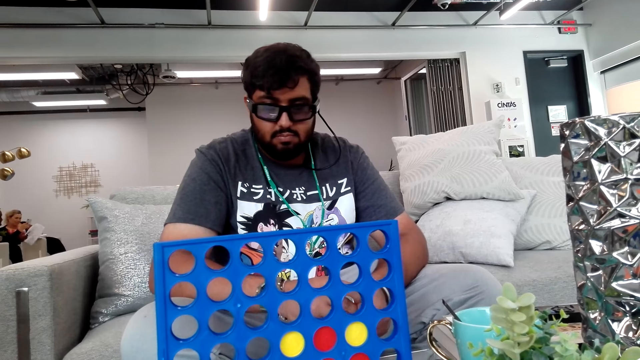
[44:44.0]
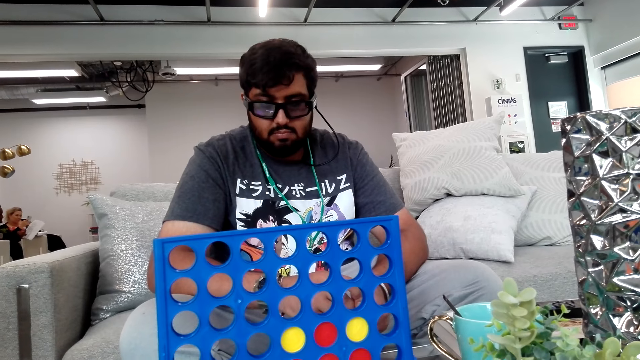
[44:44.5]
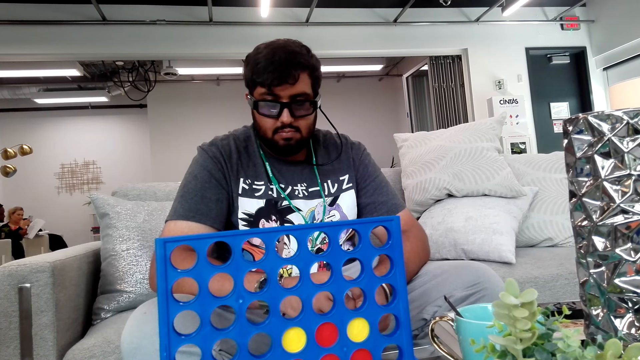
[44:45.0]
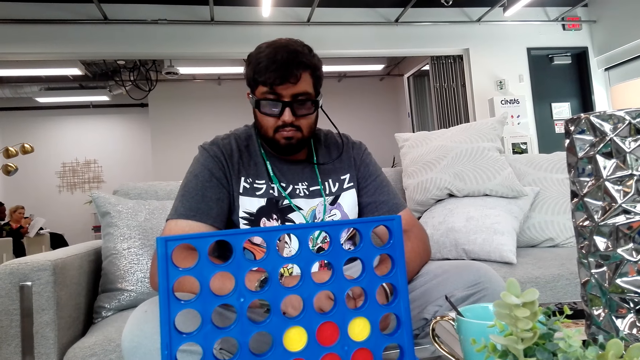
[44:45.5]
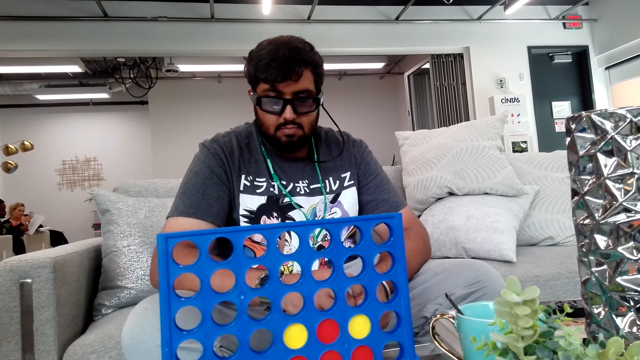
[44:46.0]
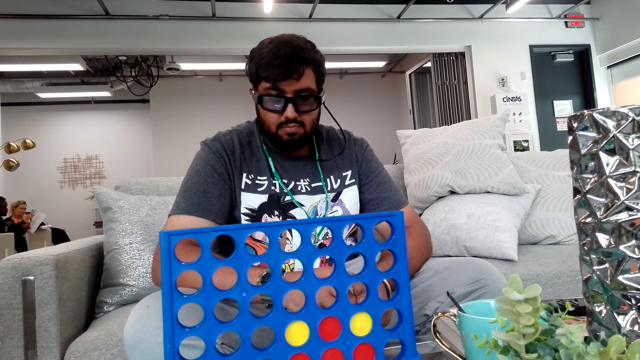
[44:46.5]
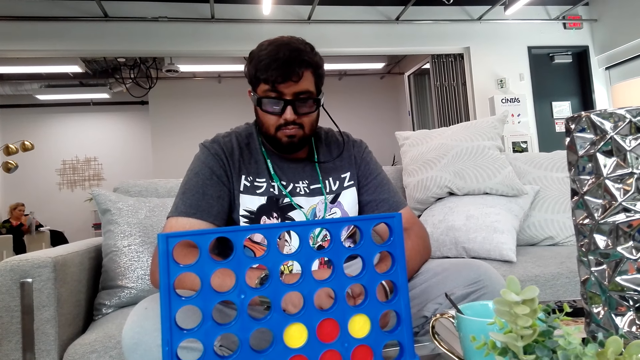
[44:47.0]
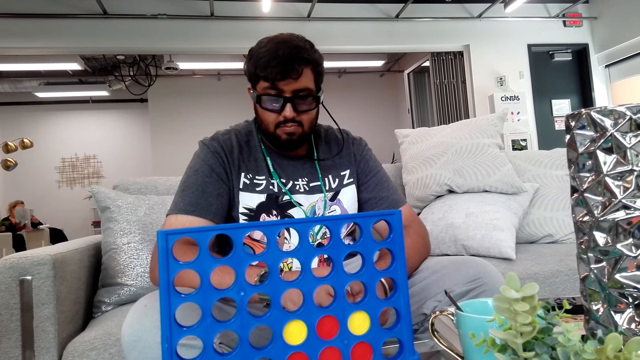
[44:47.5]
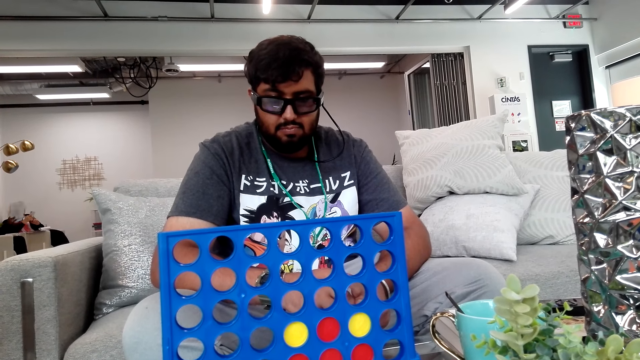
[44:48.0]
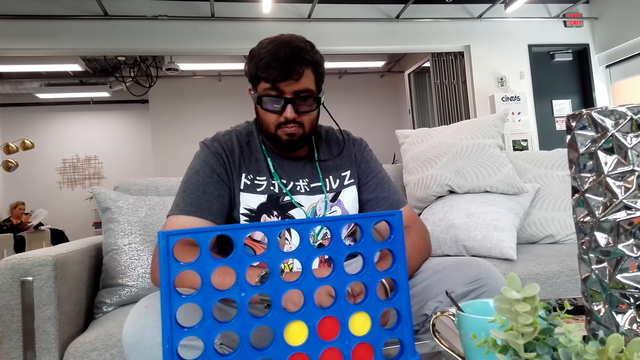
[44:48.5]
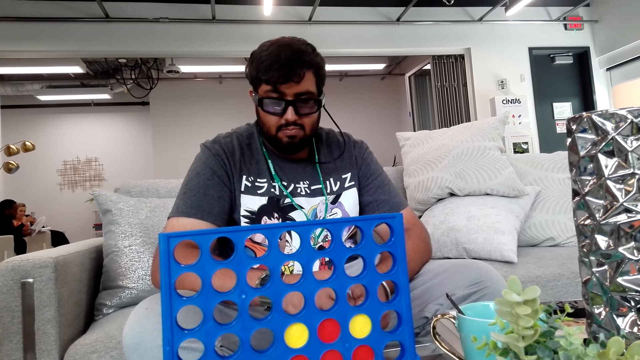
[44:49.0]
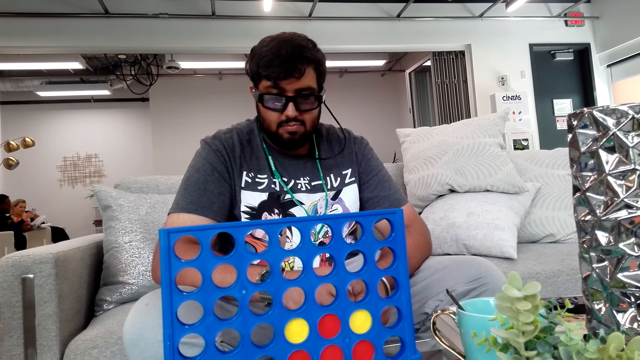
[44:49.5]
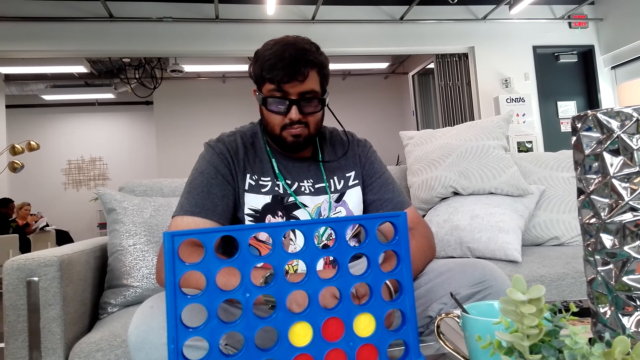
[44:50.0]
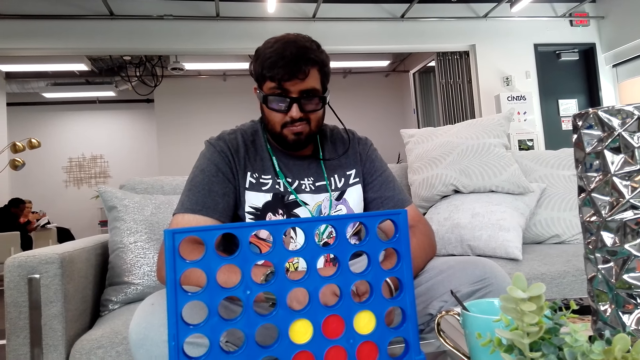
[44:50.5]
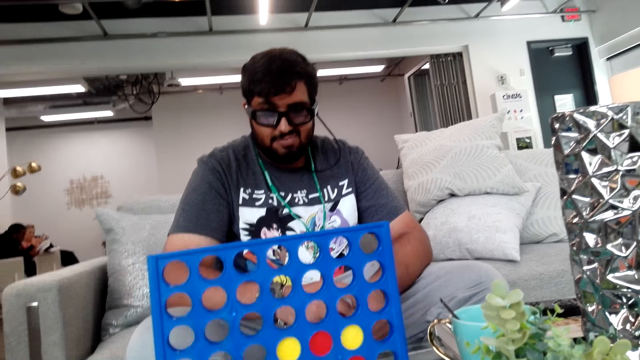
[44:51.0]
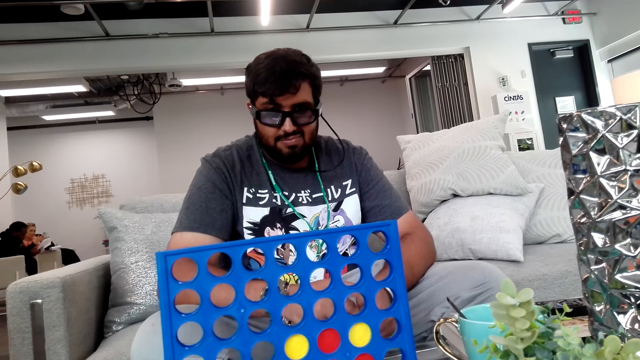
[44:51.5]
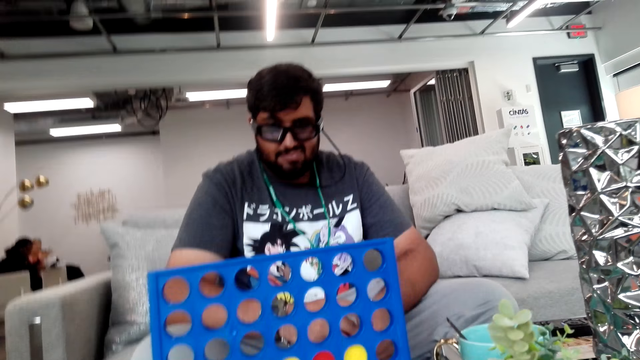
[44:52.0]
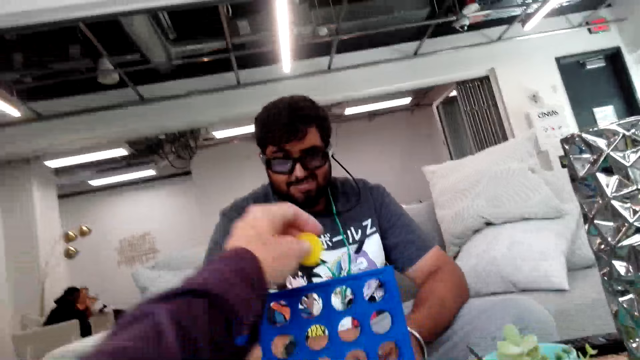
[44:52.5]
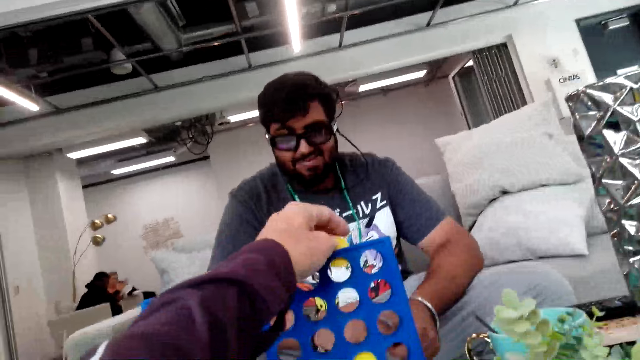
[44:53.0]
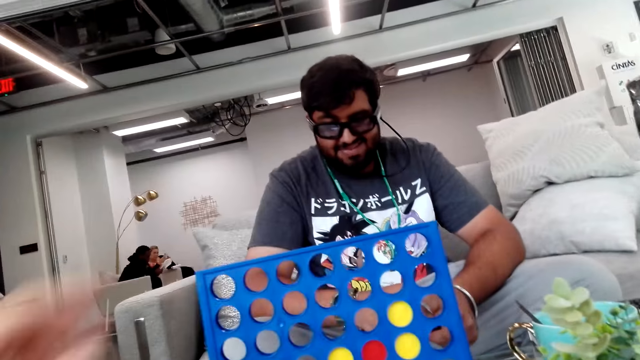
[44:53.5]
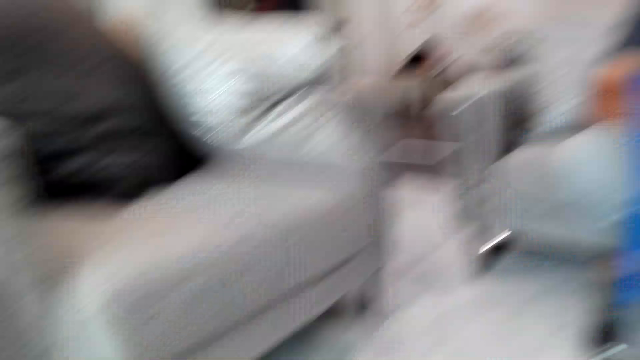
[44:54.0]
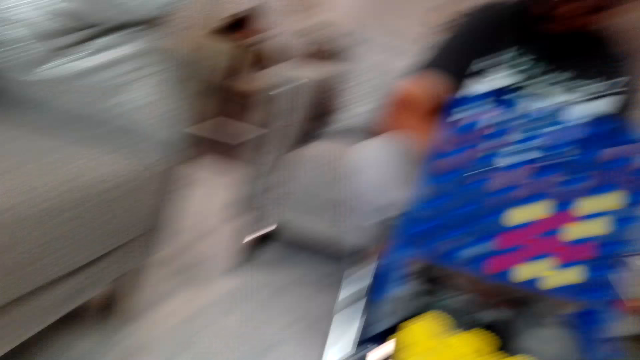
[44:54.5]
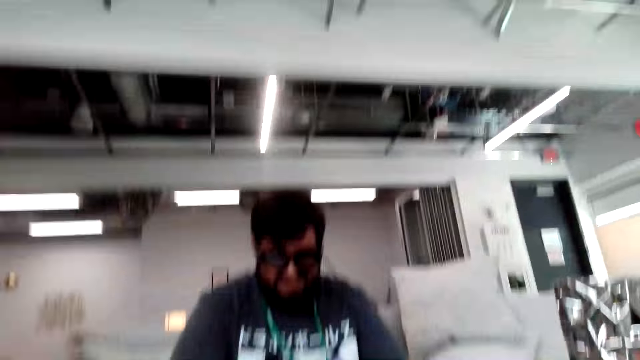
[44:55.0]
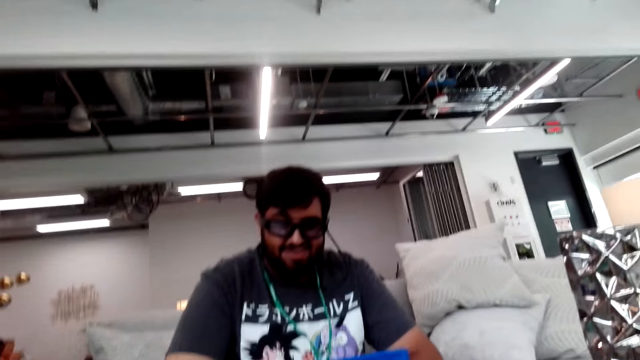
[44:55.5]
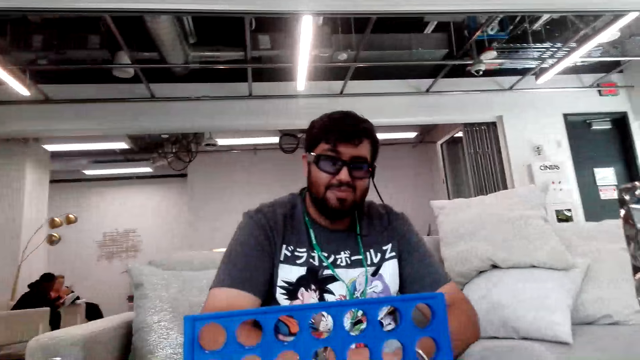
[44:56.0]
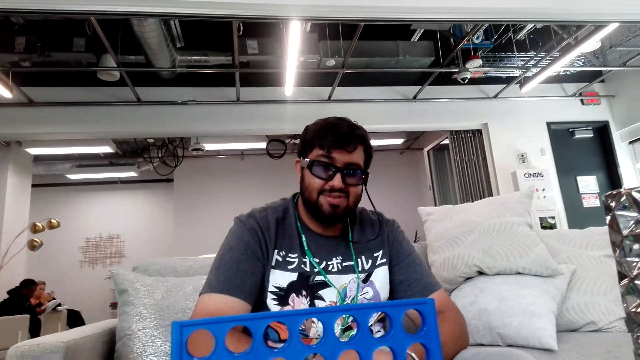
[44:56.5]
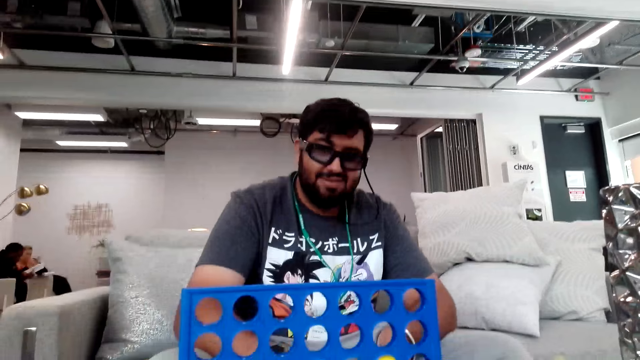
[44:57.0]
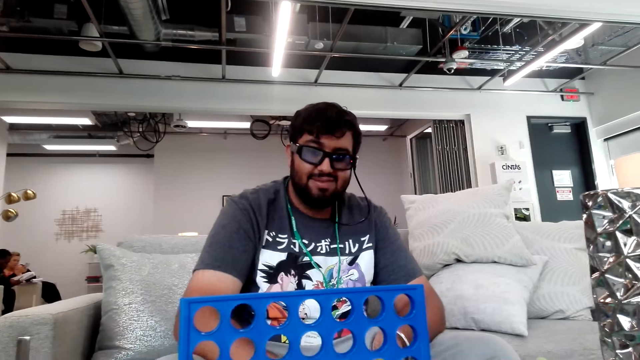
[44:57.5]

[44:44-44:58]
The camera wearer puts a chip in the Connect 4 board. They look around.

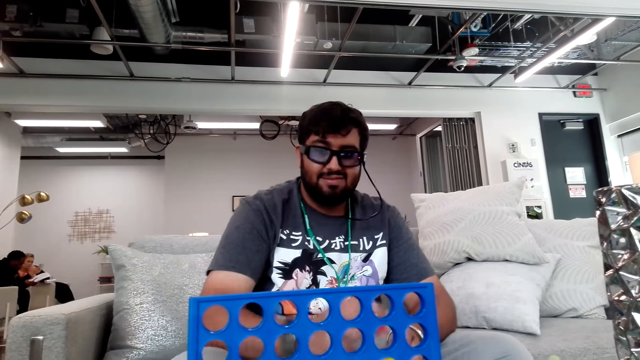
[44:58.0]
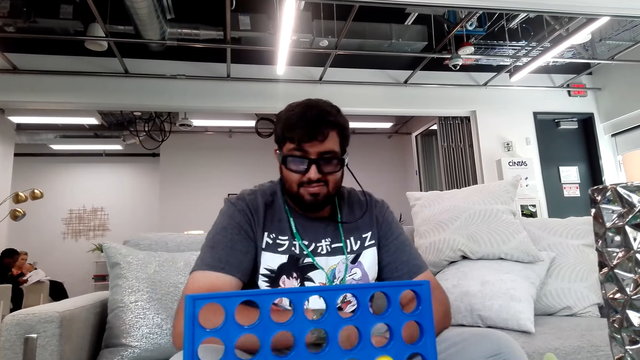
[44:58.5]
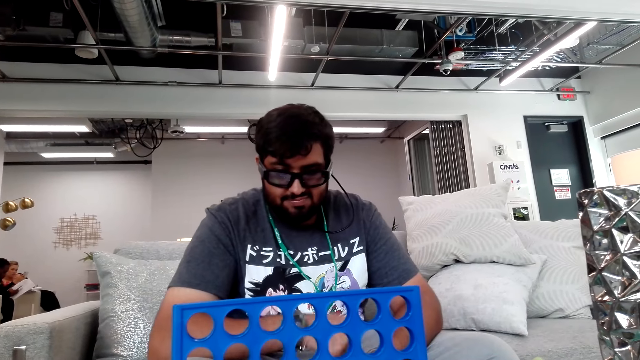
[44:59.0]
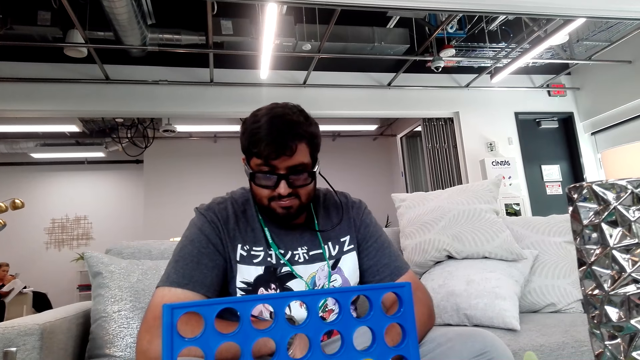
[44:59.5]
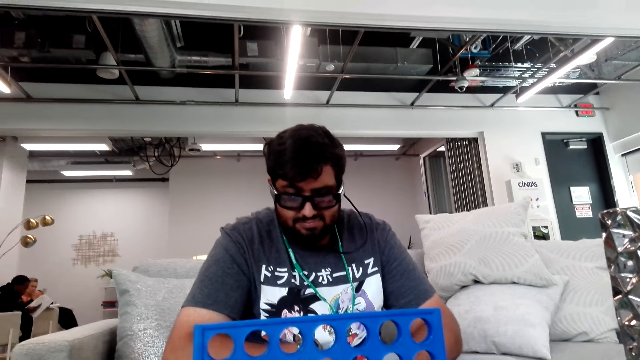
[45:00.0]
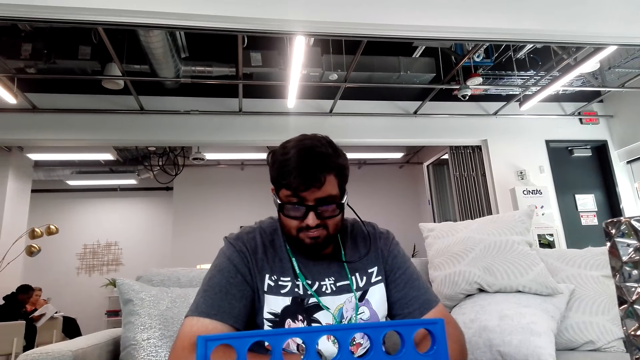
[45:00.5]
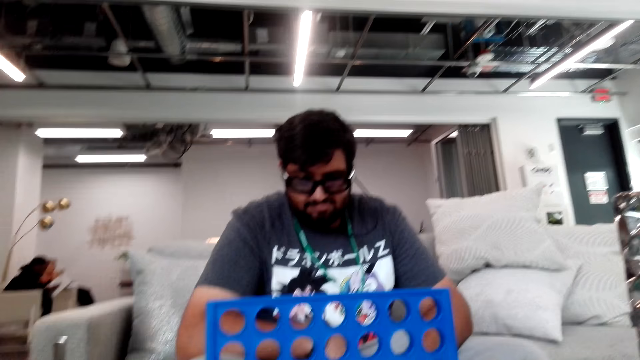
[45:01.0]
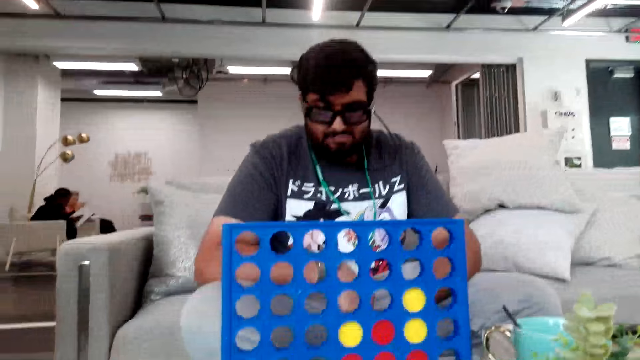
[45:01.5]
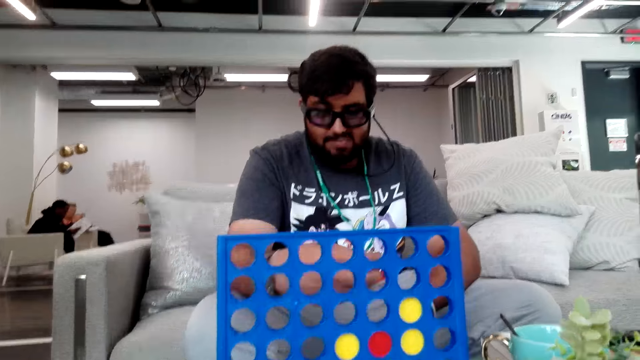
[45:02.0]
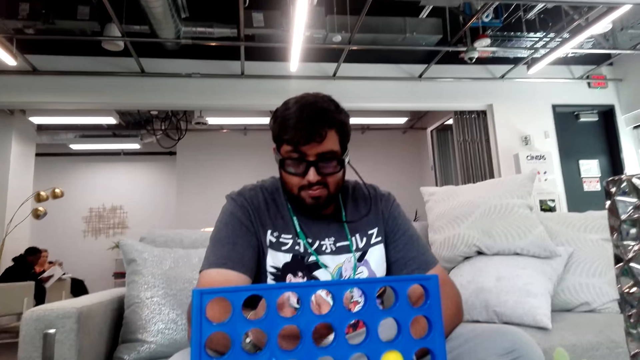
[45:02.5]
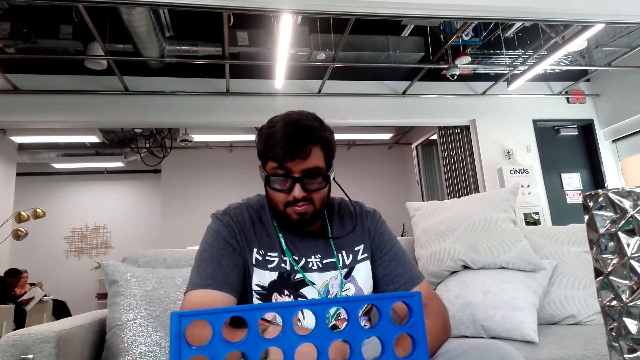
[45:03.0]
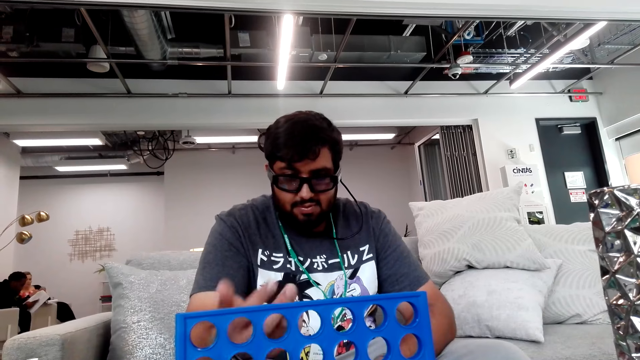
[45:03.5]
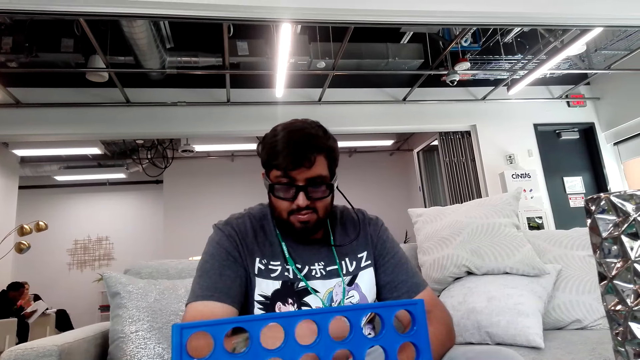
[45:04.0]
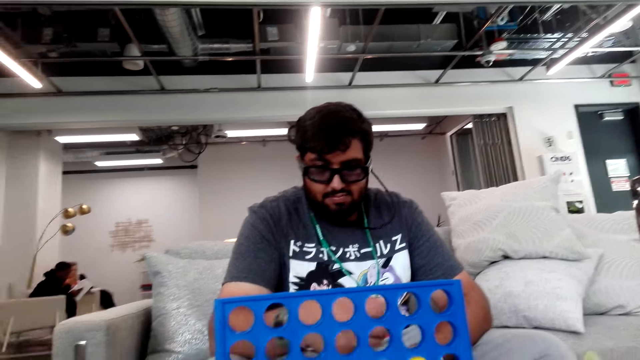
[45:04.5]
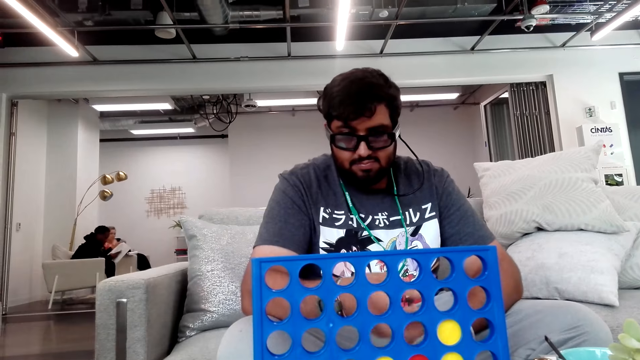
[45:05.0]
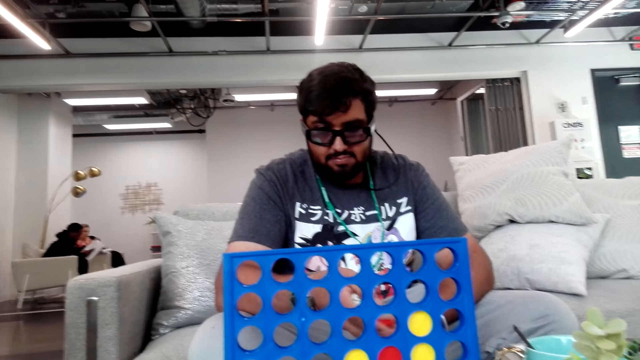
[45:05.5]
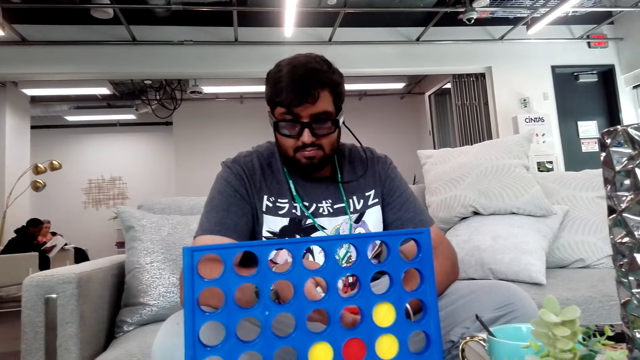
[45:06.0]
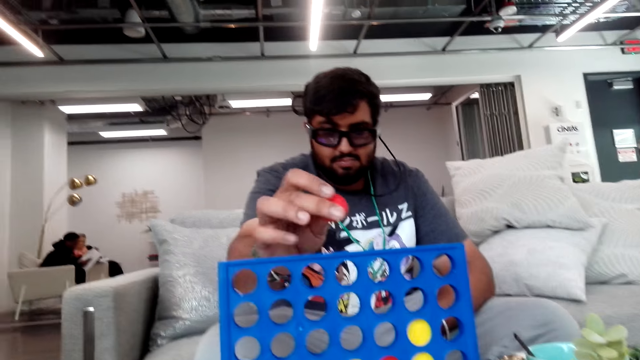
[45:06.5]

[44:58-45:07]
A person moves the hand.
